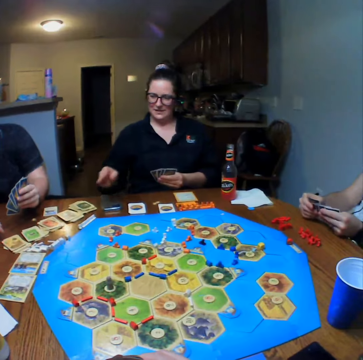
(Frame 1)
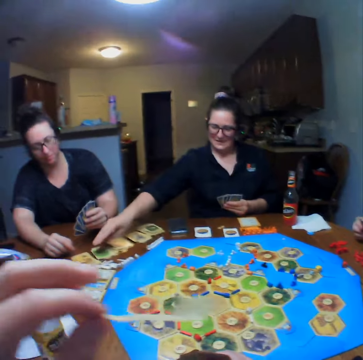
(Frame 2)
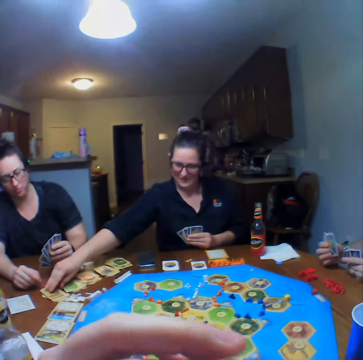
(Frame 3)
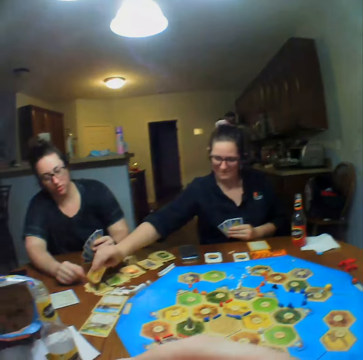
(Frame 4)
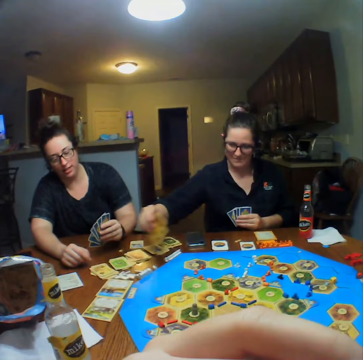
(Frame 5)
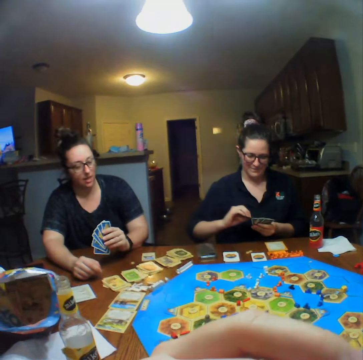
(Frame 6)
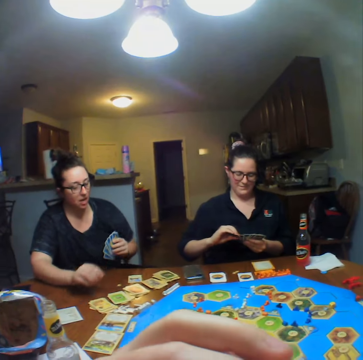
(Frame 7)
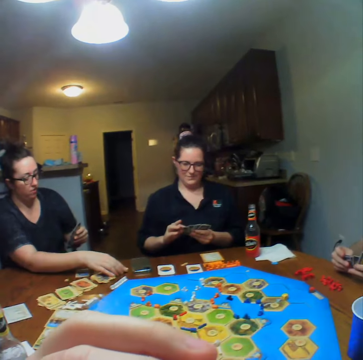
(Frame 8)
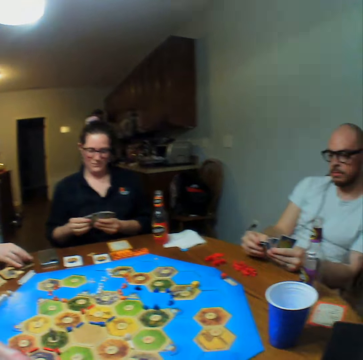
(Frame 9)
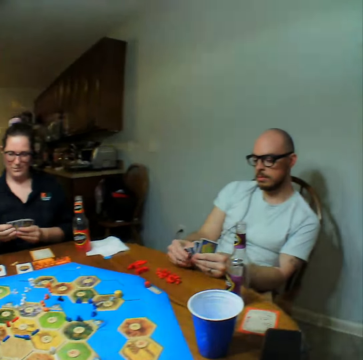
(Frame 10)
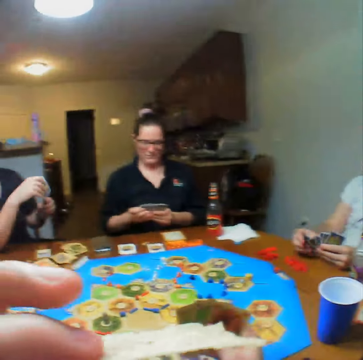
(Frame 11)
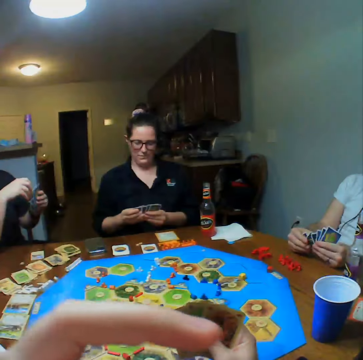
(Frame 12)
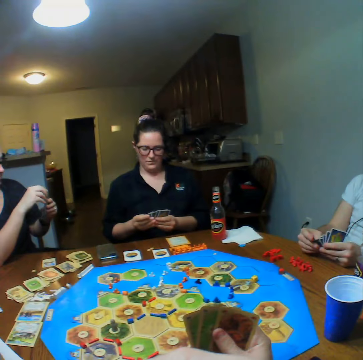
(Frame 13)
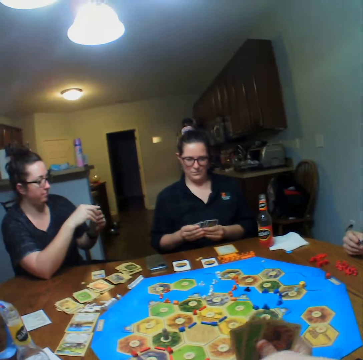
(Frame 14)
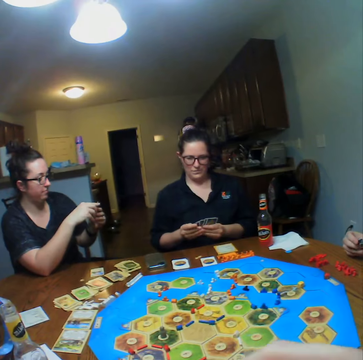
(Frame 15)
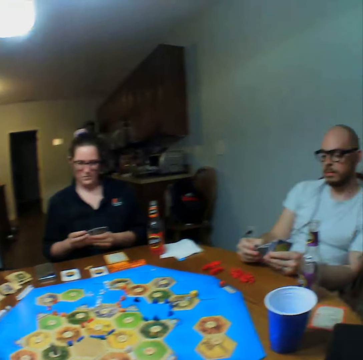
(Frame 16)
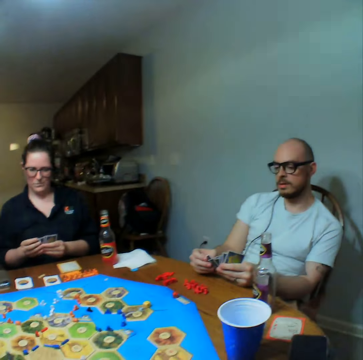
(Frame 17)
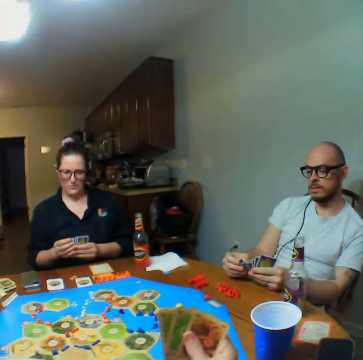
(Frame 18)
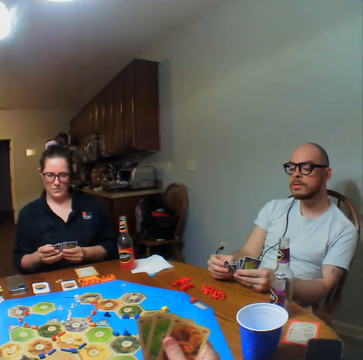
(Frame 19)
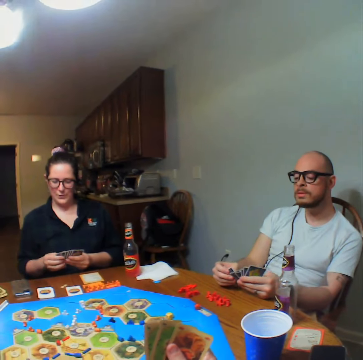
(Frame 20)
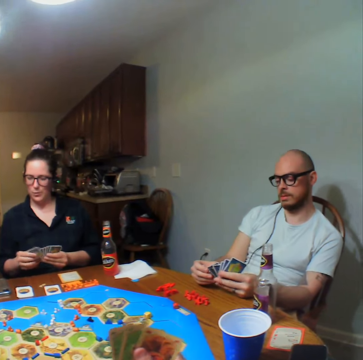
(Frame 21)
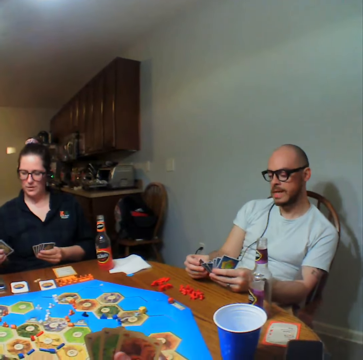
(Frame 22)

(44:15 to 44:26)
A lady picks the cards. Another lady picks the cards. A man shuffles the cards.

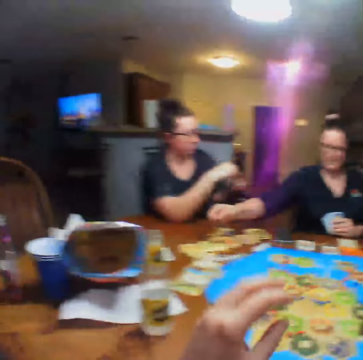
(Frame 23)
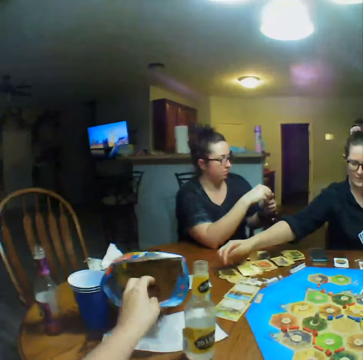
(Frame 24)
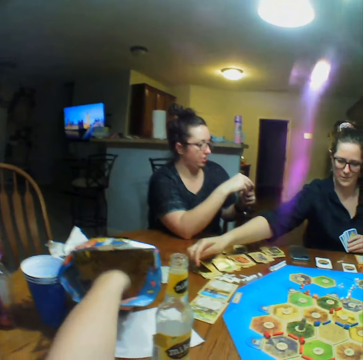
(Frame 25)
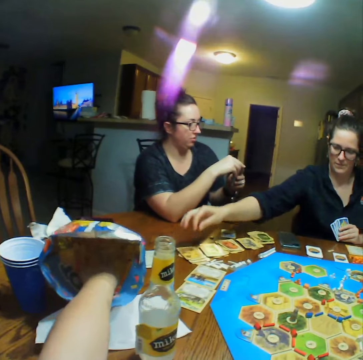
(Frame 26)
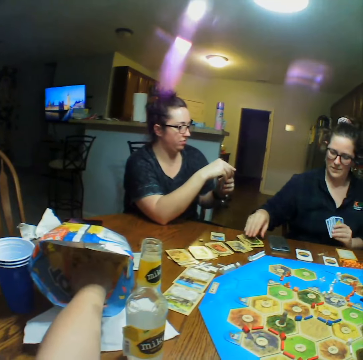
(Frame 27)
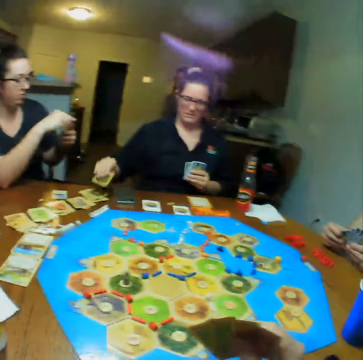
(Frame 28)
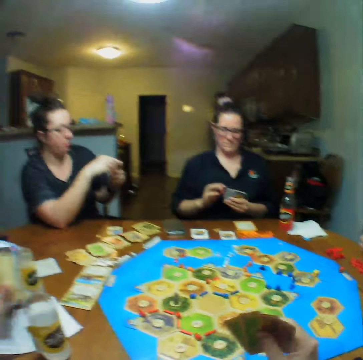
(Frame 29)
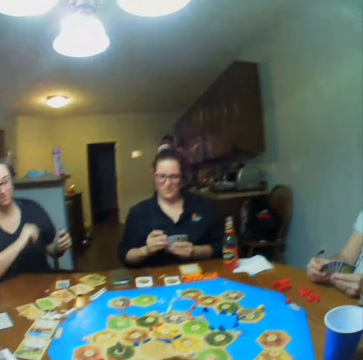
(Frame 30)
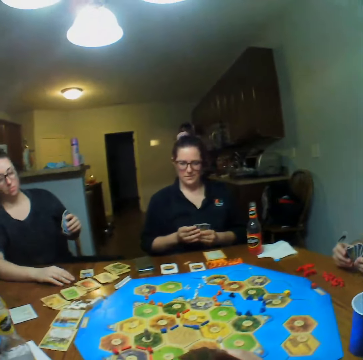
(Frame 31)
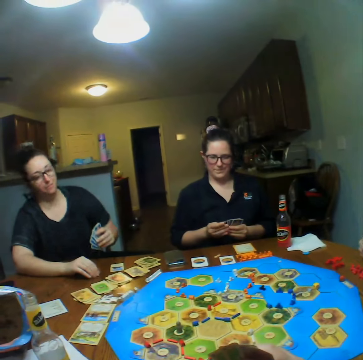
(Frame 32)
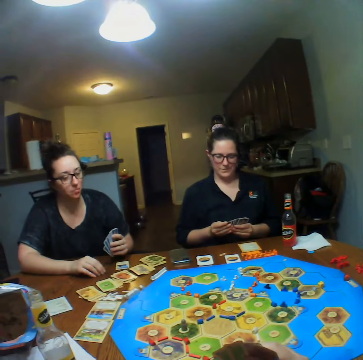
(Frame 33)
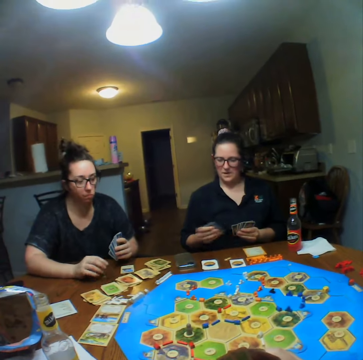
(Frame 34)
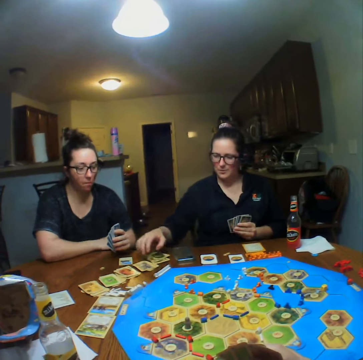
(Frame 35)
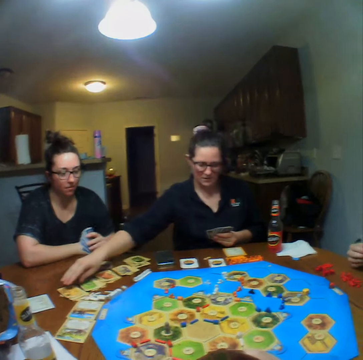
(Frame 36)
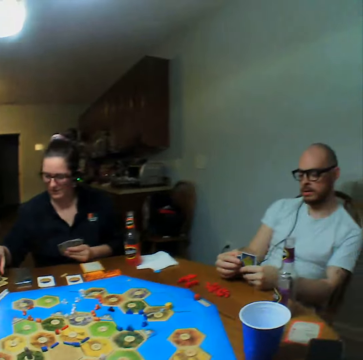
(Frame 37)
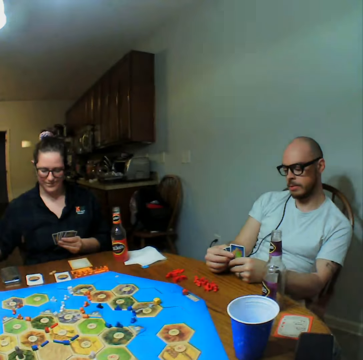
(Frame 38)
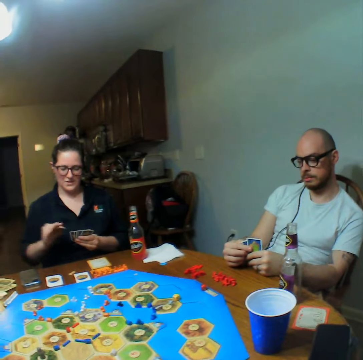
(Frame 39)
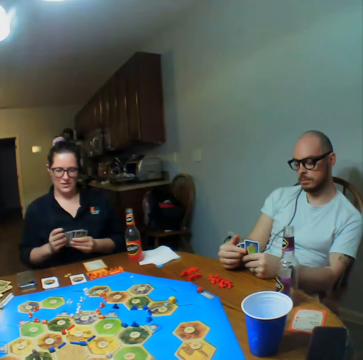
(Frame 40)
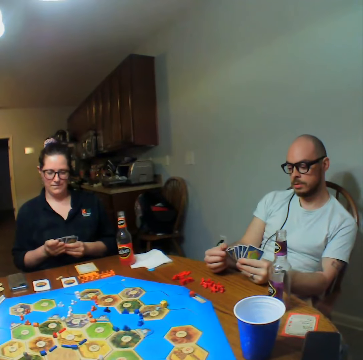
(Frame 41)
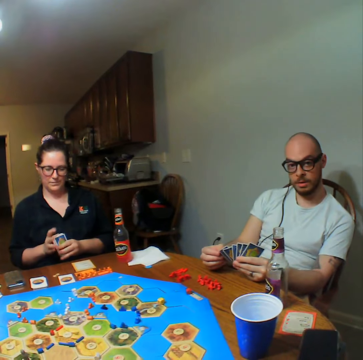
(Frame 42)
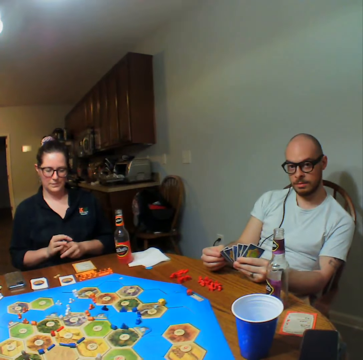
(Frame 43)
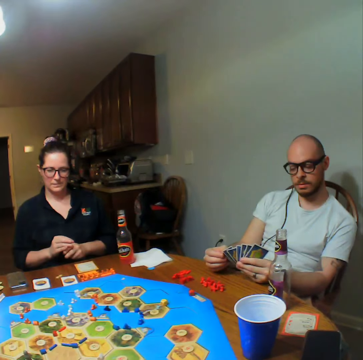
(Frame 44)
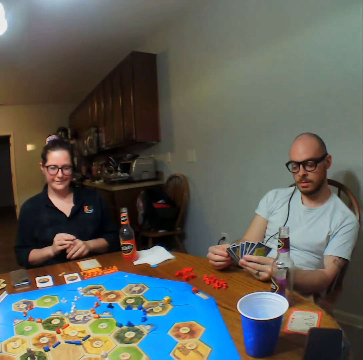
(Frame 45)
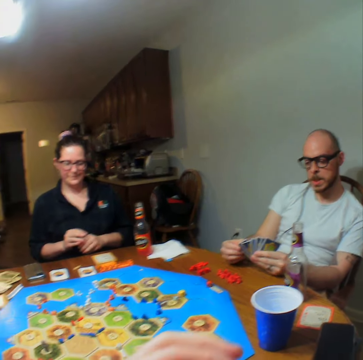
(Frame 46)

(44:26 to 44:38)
The camera wearer eats. A person places down a card. The camera wearer dips a hand in the package. The person picks up a card. The camera wearer looks around. A lady picks the cards. The person places down a card. The camera wearer looks at a man.

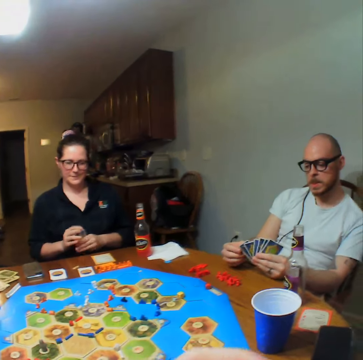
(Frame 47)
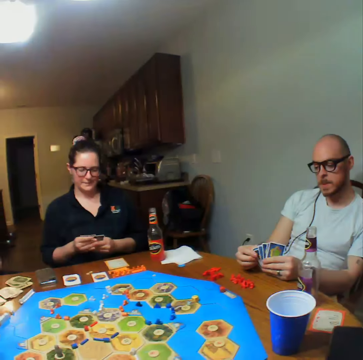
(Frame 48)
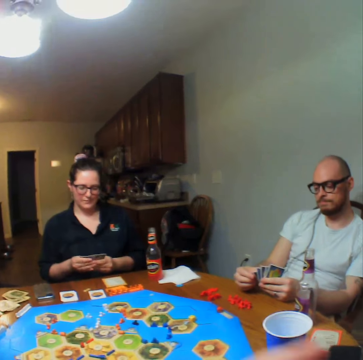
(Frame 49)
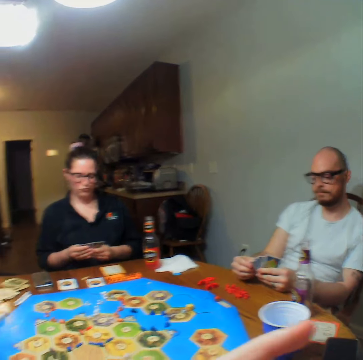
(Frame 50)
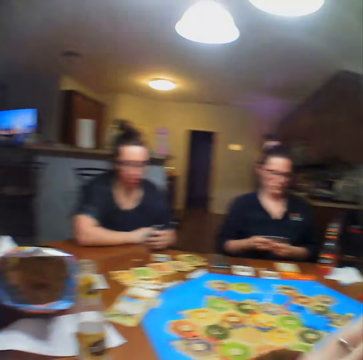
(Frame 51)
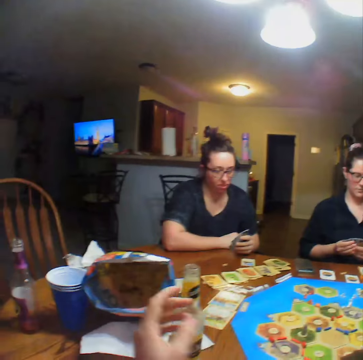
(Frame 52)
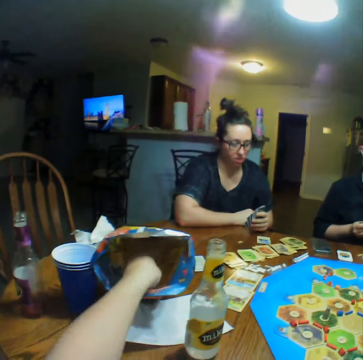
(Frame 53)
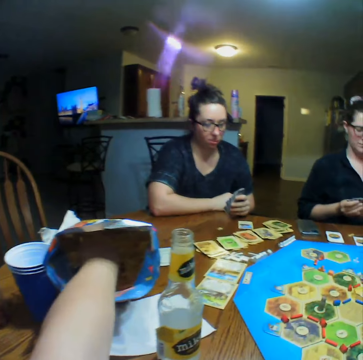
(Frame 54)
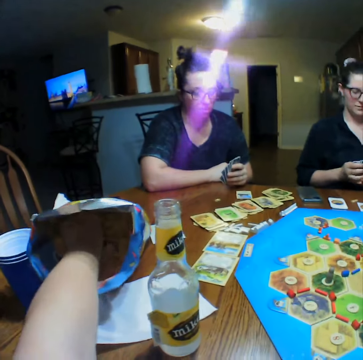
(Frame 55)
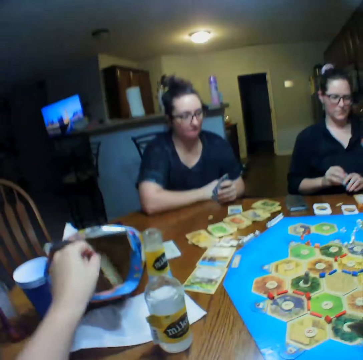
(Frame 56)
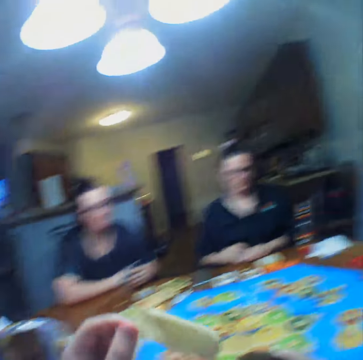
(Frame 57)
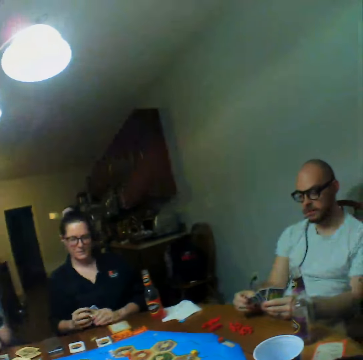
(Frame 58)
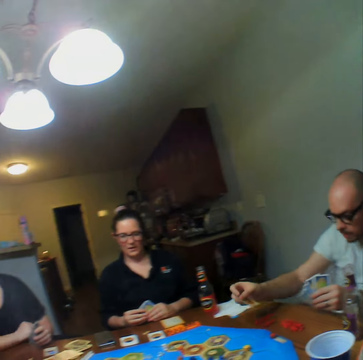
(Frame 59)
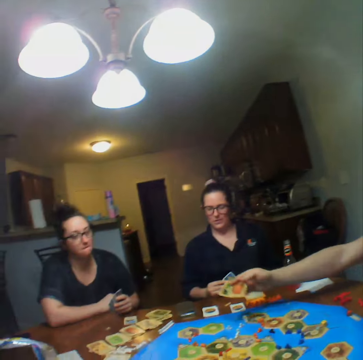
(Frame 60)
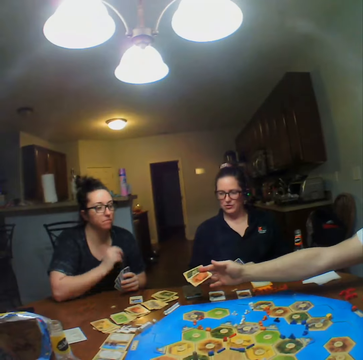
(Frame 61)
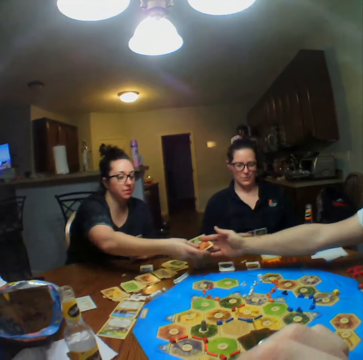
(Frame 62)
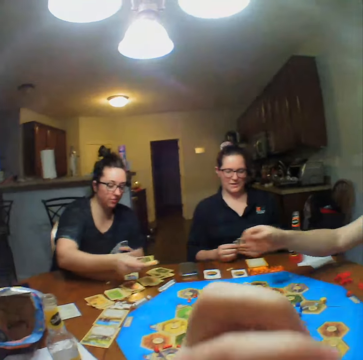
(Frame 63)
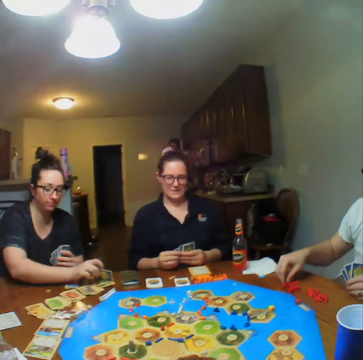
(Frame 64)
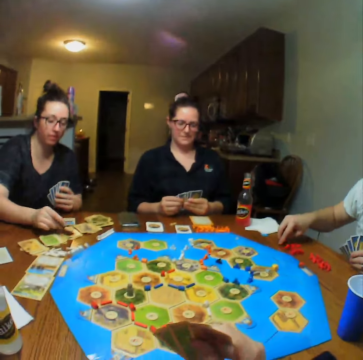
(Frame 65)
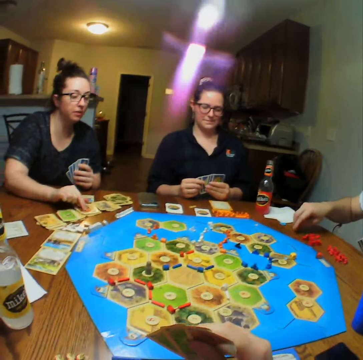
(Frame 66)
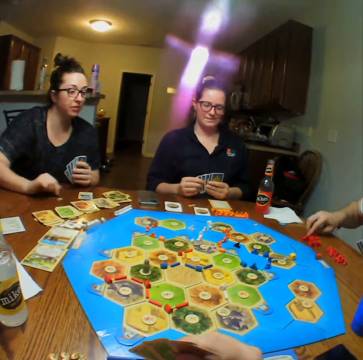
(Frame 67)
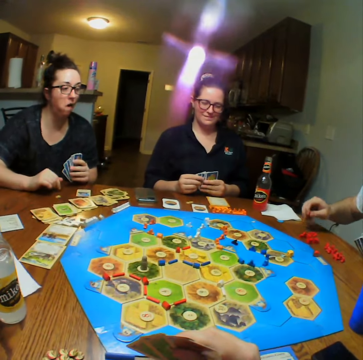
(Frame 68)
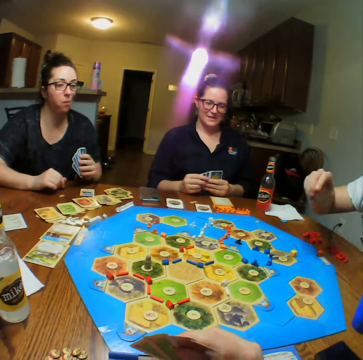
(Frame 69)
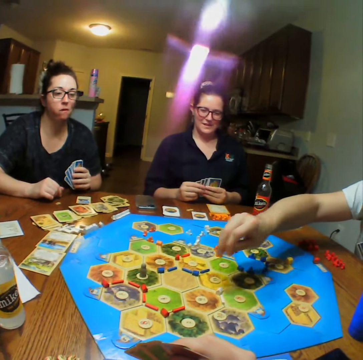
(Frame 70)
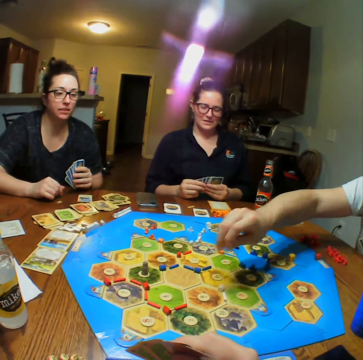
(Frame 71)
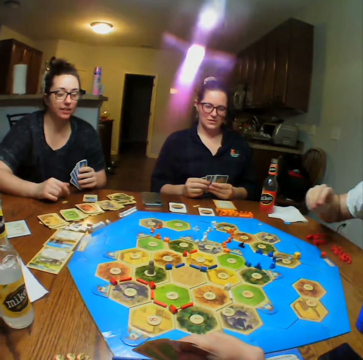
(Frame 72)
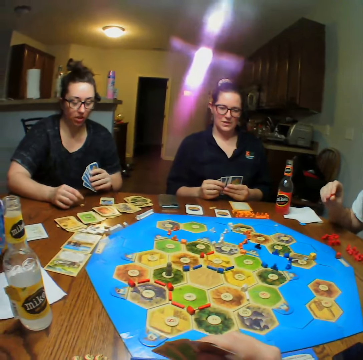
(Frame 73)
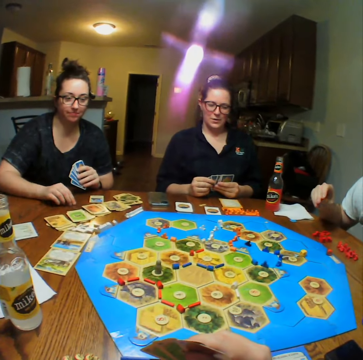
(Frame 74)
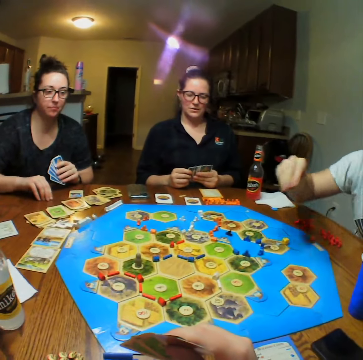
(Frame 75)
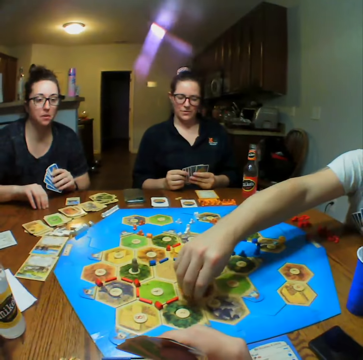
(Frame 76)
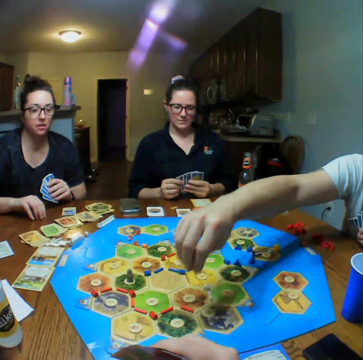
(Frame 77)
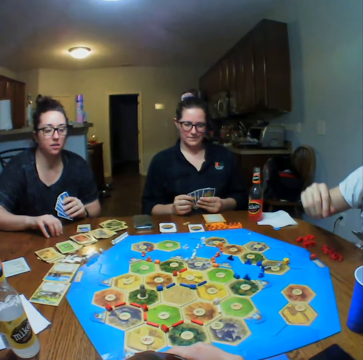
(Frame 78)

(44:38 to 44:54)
A lady shuffles the cards. The camera wearer eats the crisps. They pick a snack from the package. A man gives another lady the cards. The other lady places down a card. The man moves the dices. A person picks up a dice. The person places down the dice.
